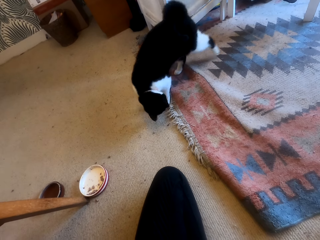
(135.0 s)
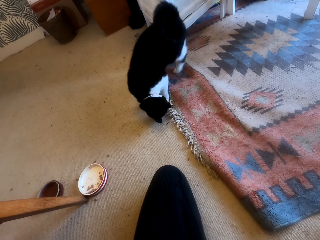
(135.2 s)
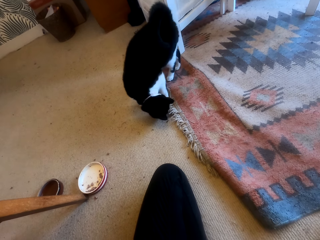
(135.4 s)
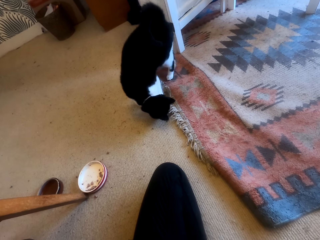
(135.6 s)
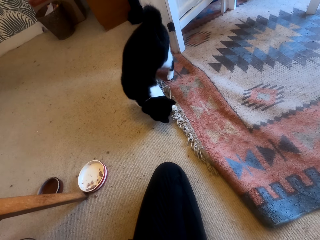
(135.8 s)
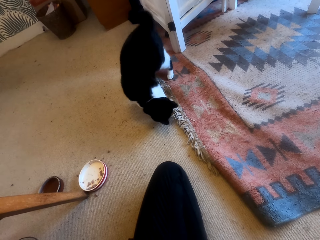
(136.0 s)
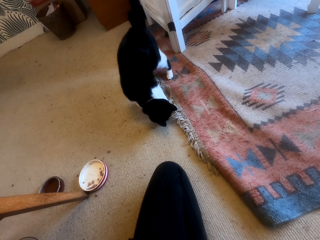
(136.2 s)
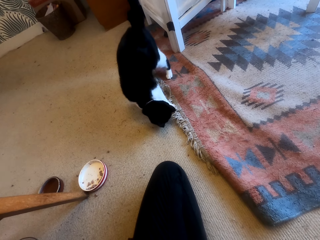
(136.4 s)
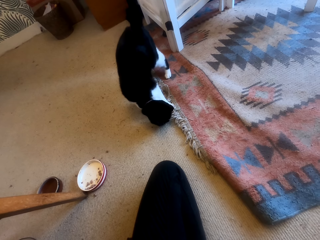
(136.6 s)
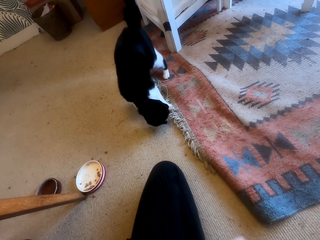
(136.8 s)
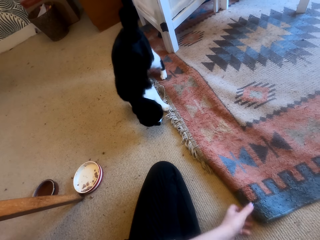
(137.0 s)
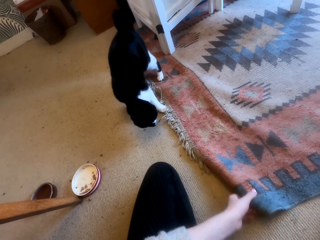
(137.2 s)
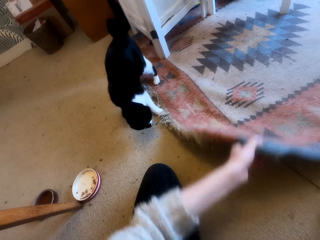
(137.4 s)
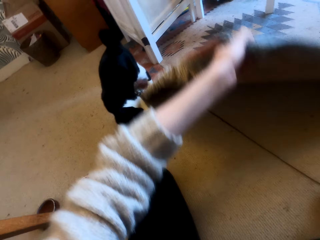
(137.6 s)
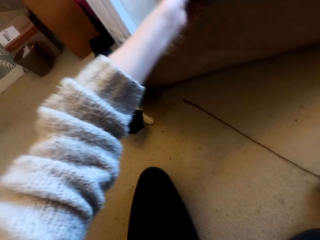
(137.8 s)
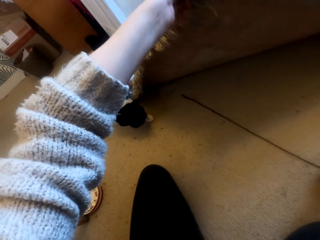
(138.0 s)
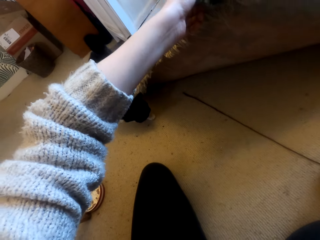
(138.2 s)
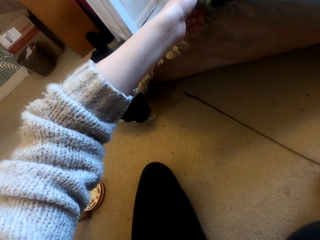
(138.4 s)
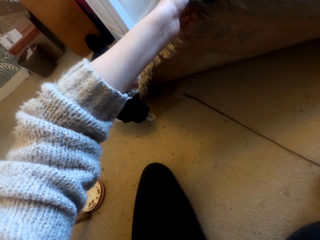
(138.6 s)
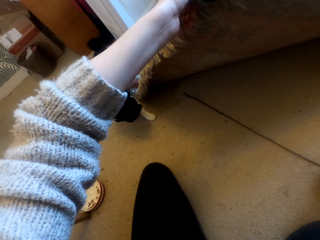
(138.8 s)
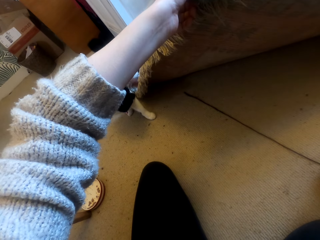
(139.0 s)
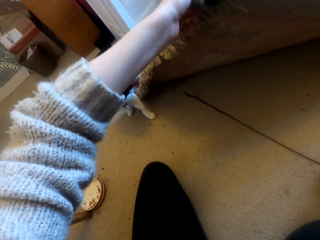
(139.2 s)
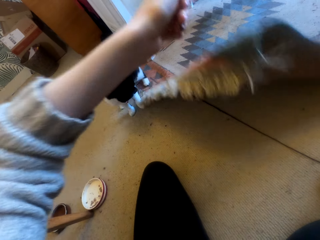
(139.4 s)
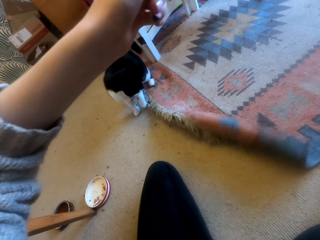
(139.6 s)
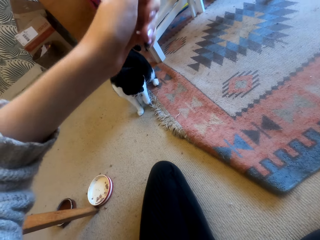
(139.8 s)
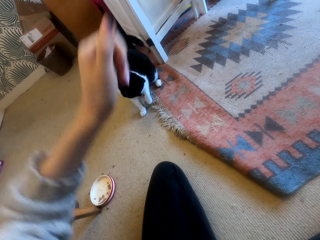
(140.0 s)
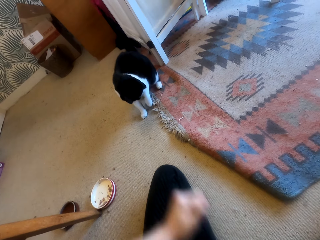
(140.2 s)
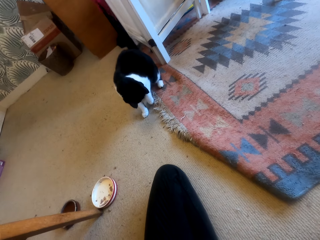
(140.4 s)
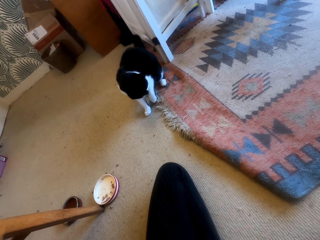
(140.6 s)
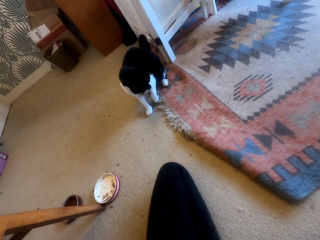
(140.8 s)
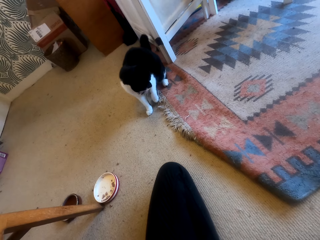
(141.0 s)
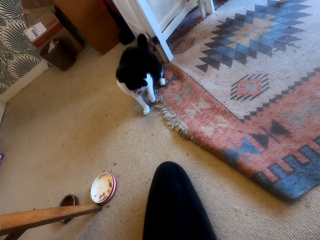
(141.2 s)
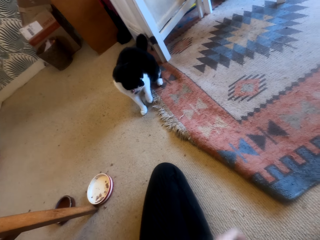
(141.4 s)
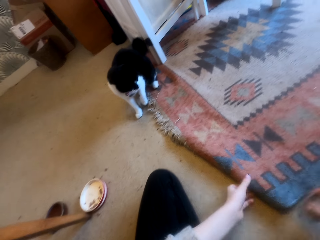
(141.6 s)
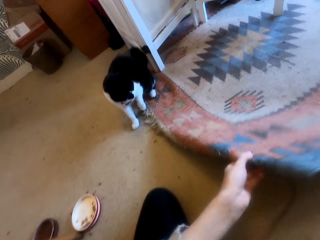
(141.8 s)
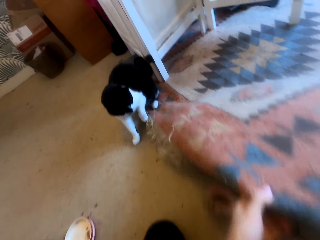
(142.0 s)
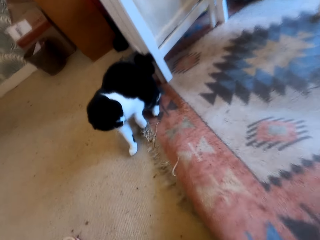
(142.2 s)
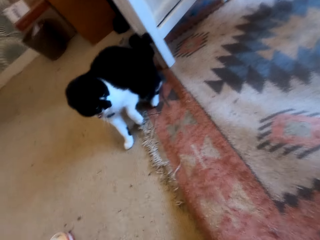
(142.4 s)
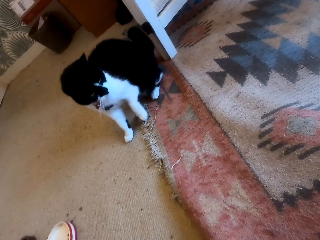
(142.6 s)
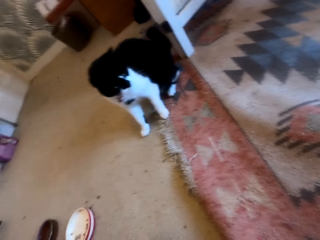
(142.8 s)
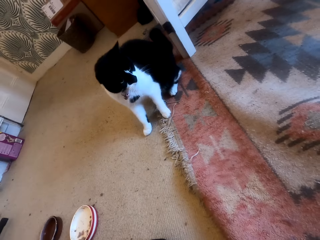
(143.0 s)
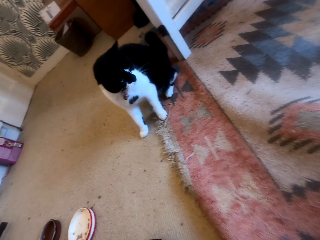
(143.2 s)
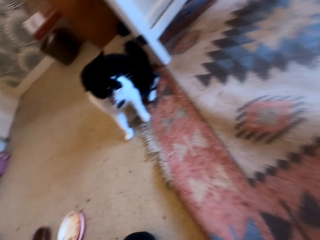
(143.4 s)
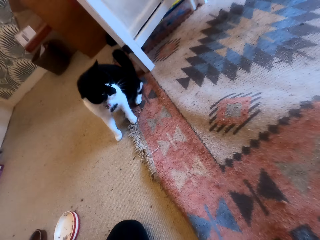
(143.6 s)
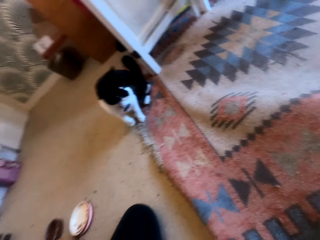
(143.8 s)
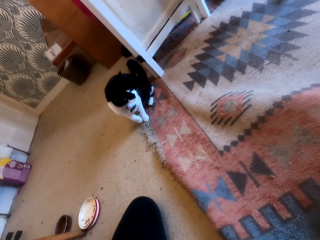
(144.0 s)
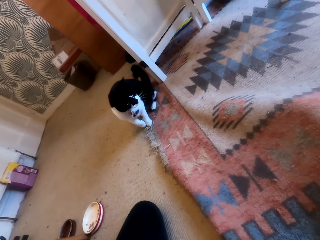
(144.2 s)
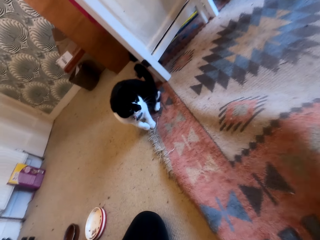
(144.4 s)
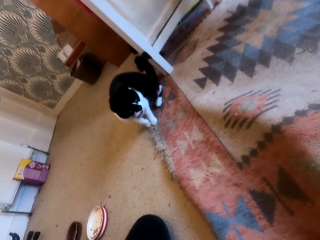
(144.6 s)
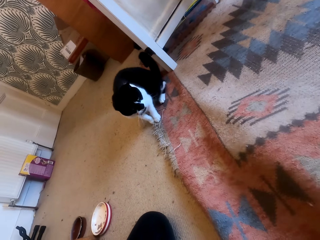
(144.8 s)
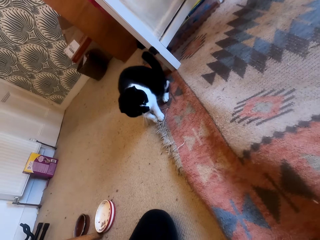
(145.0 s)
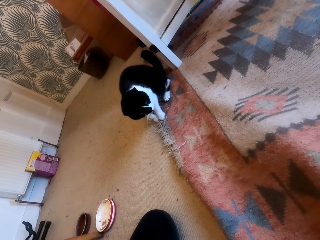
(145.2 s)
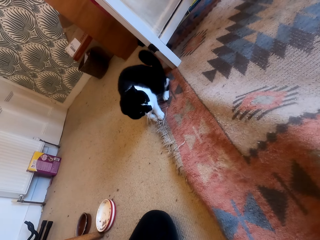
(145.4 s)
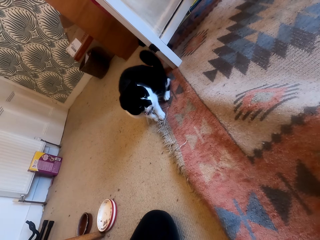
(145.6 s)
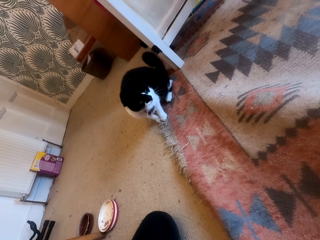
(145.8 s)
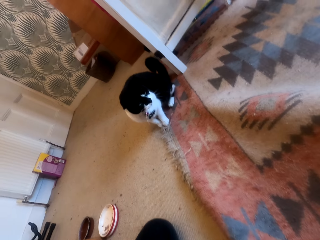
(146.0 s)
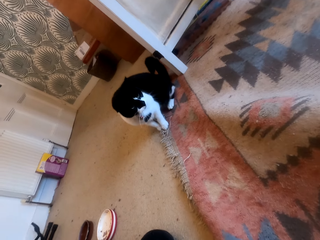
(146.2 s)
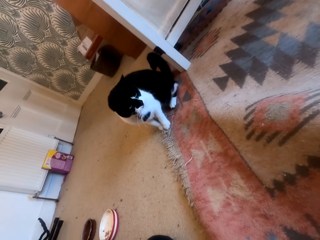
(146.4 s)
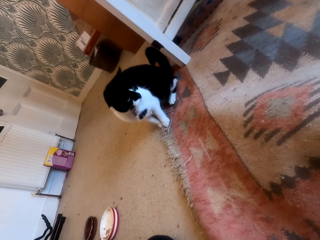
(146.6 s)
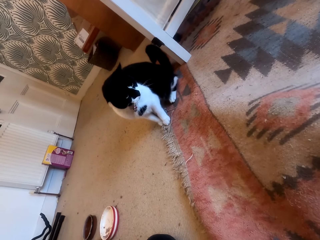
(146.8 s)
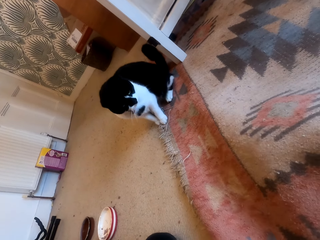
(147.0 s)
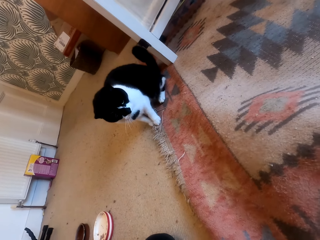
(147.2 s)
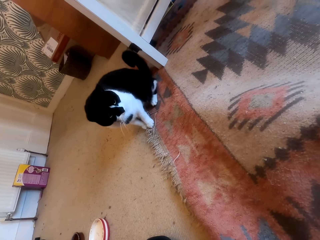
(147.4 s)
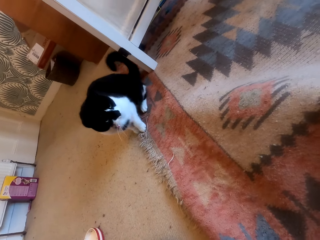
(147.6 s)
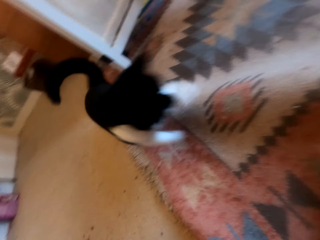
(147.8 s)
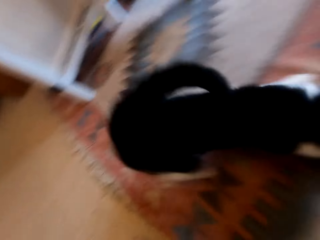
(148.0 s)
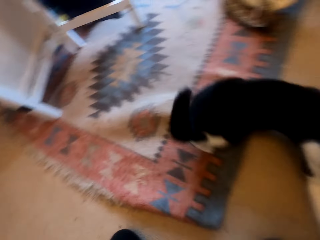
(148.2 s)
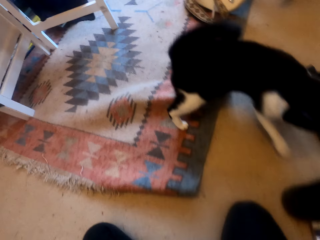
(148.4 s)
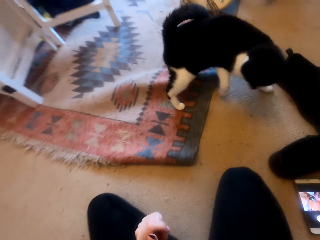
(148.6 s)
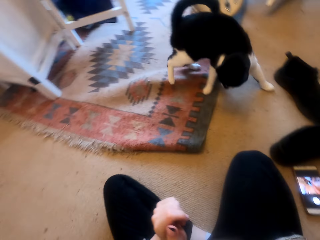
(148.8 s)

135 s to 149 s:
The camera wearer picks up a carpet or rag from the floor. They look around a room. They put down the carpet on the floor. They look around the room. They lift the rag. They adjust the carpet on the floor. They look around the room. They move their hand in the rag. They adjust the carpet on the floor. They remove their hand in the rag.

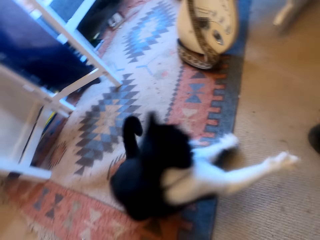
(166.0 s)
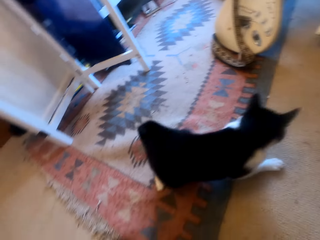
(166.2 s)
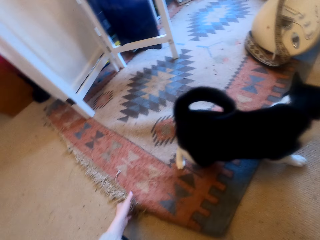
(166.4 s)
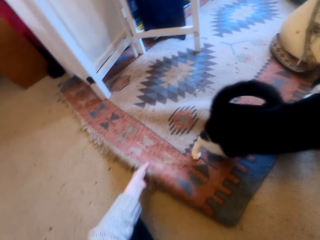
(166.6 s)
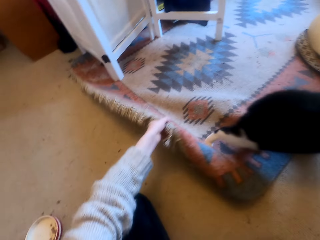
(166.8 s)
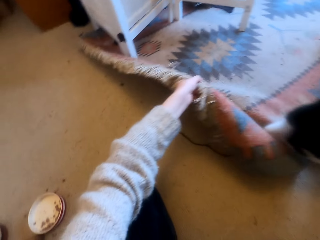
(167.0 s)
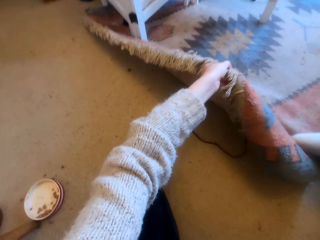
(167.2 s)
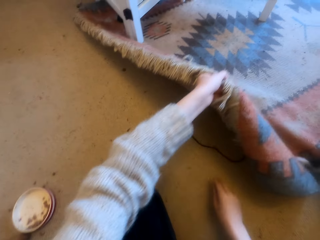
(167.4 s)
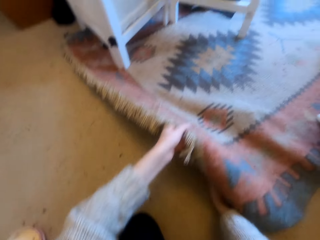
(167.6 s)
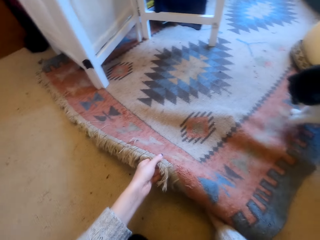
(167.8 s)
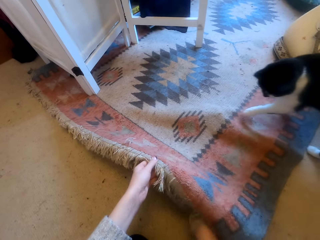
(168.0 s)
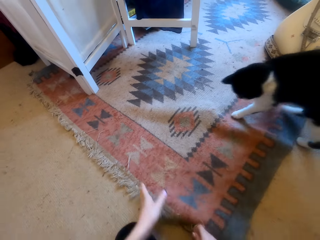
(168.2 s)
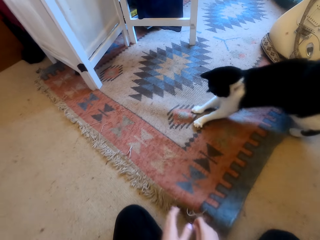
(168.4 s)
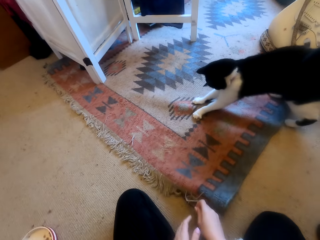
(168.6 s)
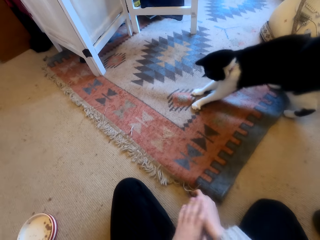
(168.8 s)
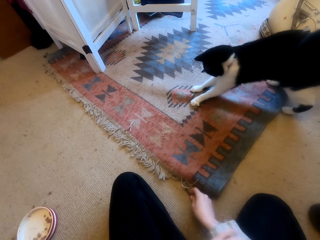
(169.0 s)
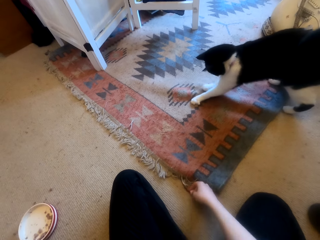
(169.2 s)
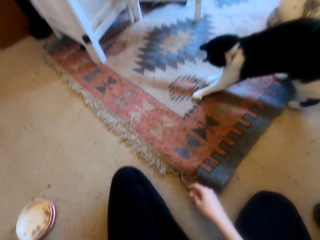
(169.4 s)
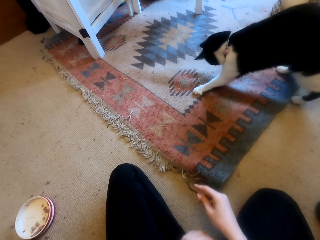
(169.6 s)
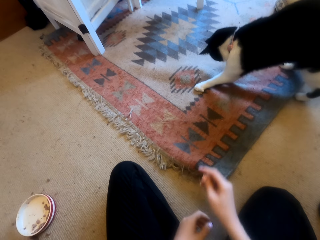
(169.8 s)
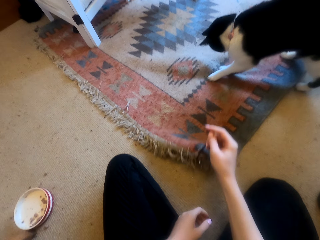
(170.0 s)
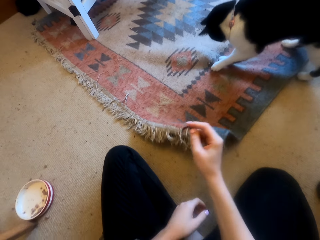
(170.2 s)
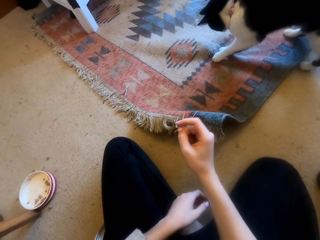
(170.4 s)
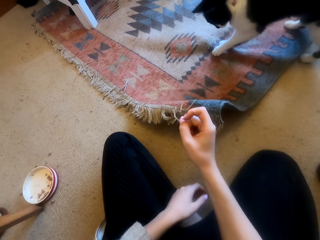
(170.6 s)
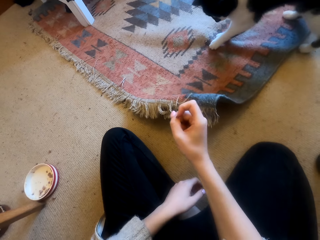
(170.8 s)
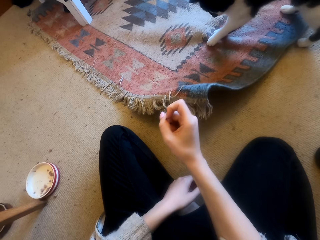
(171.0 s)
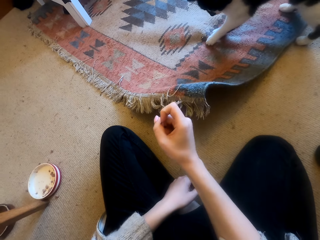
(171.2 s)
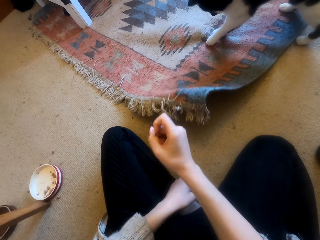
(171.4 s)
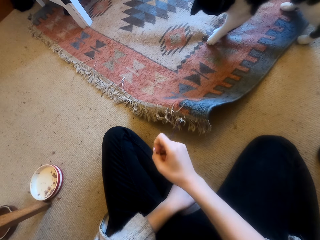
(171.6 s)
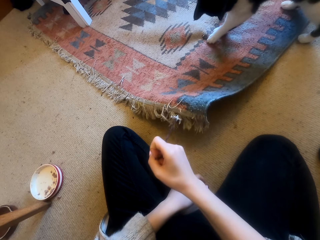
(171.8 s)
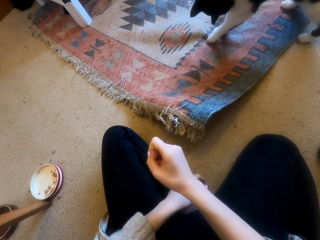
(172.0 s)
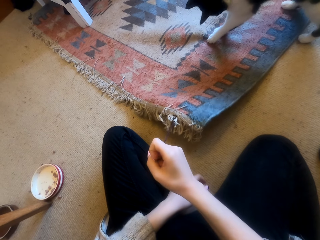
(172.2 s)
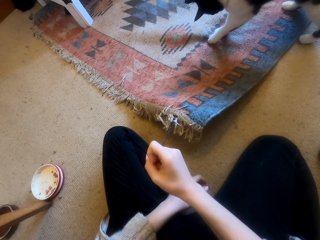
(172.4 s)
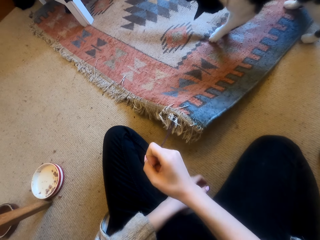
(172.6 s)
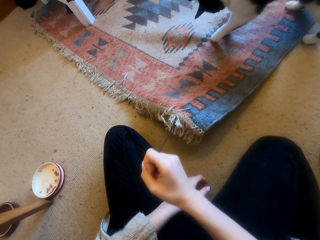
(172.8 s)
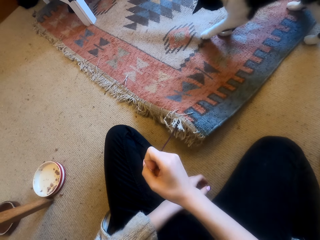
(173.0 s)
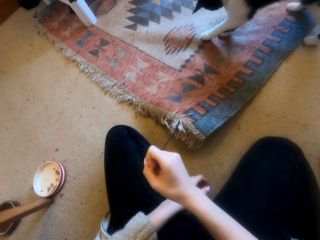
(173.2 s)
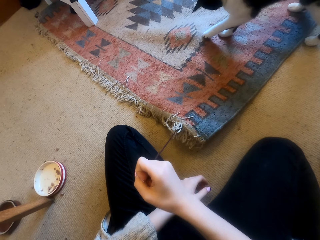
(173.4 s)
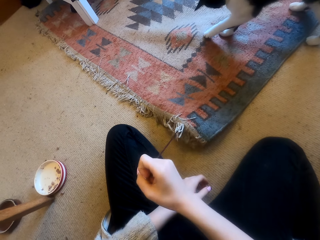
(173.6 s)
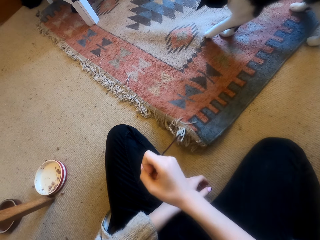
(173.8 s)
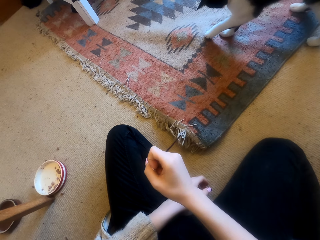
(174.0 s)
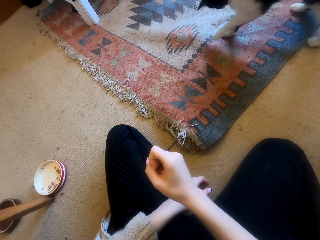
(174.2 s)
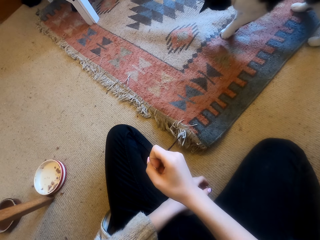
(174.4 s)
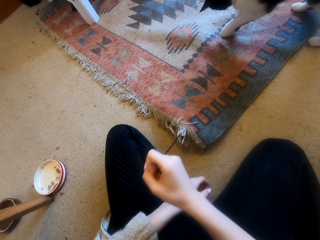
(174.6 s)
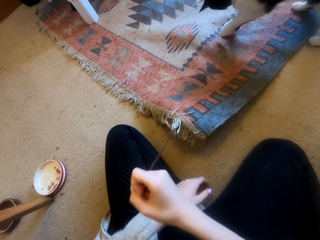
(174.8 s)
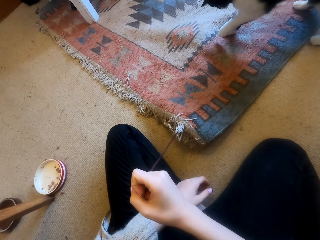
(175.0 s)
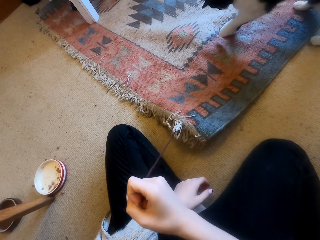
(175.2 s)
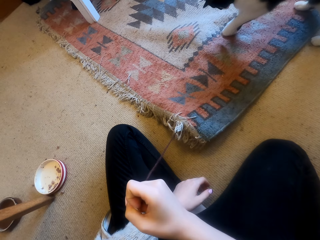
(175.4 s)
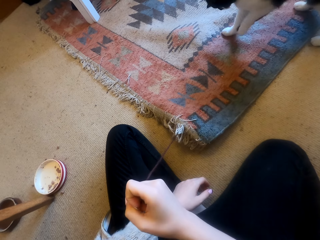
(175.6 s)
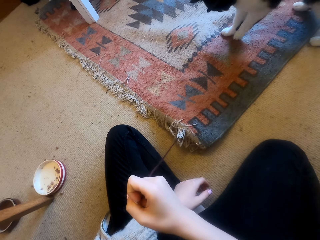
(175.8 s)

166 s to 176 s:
The camera wearer moves her hand from the rag. She lifts the rag. She adjusts a carpet on the floor with her left hand. She pulls a yarn. She picks up a thread from the floor. She folds her sweater. She adjusts the thread on the floor. She looks around a room.
